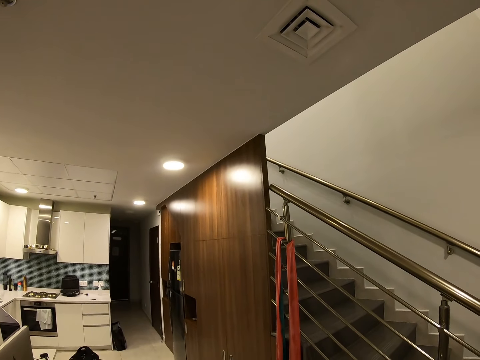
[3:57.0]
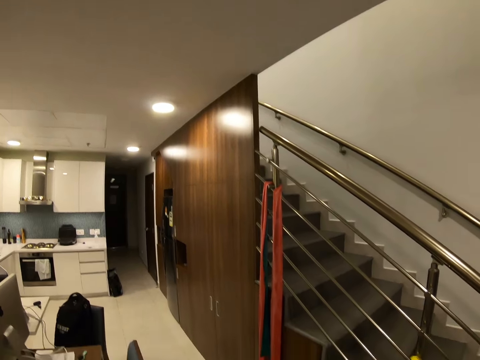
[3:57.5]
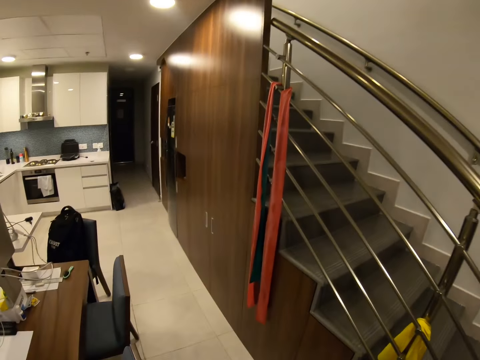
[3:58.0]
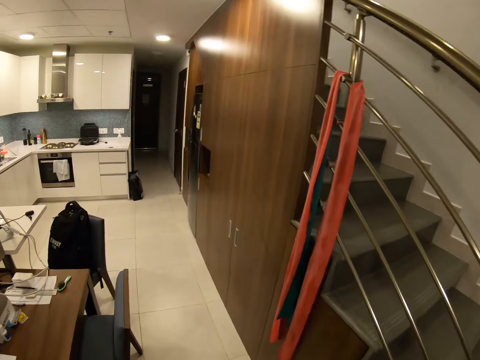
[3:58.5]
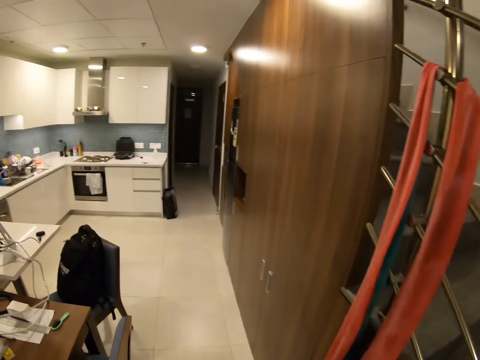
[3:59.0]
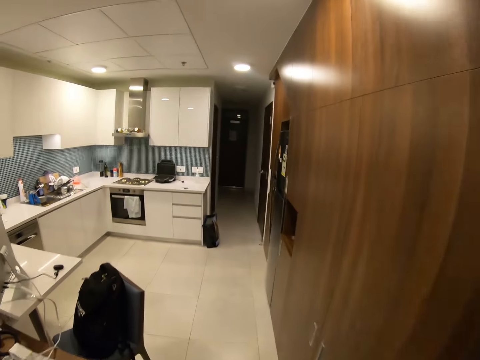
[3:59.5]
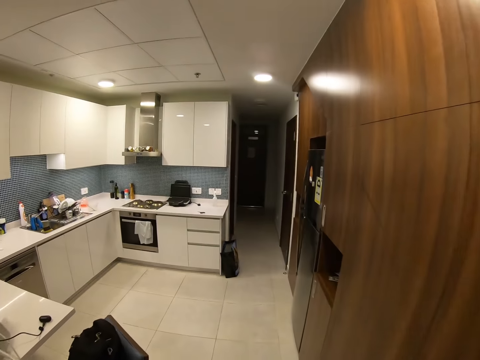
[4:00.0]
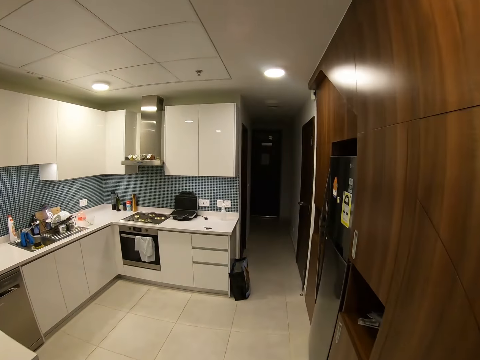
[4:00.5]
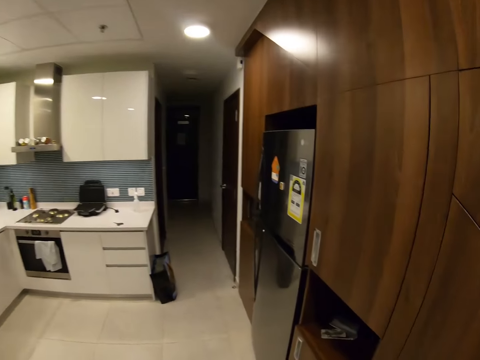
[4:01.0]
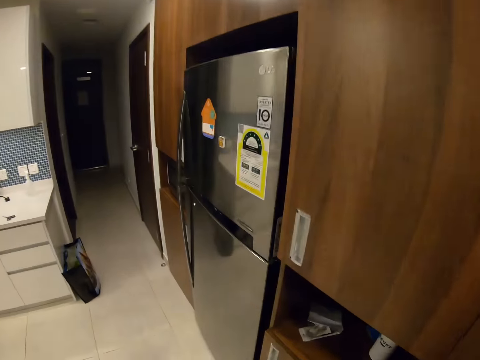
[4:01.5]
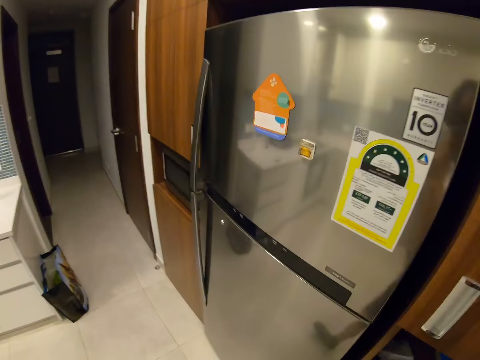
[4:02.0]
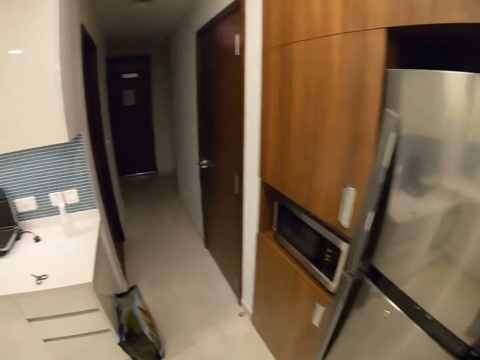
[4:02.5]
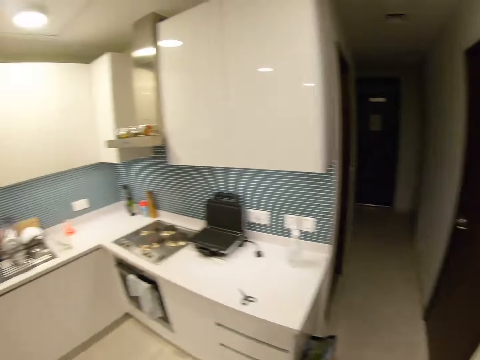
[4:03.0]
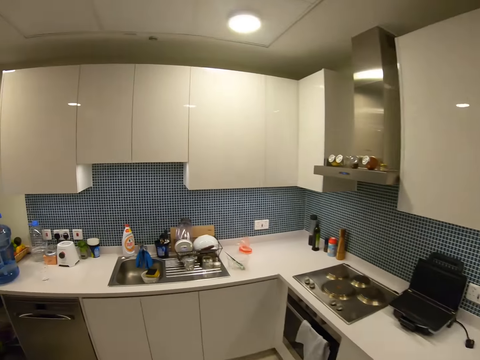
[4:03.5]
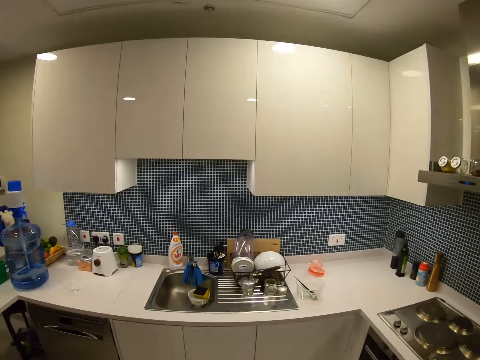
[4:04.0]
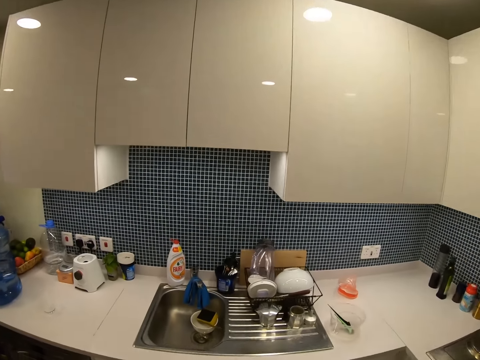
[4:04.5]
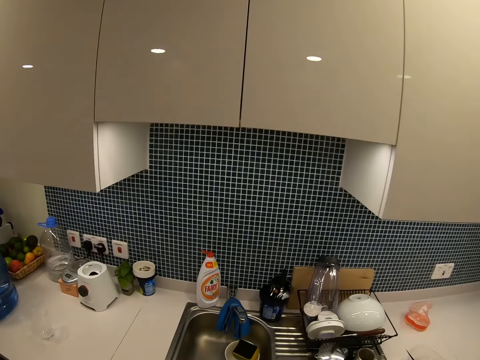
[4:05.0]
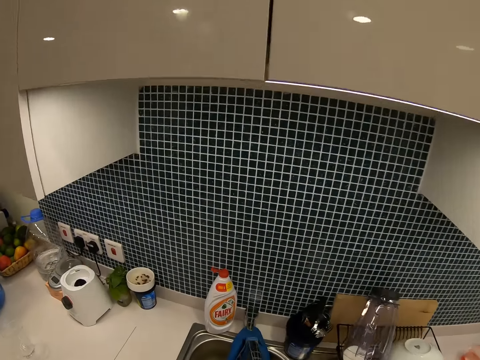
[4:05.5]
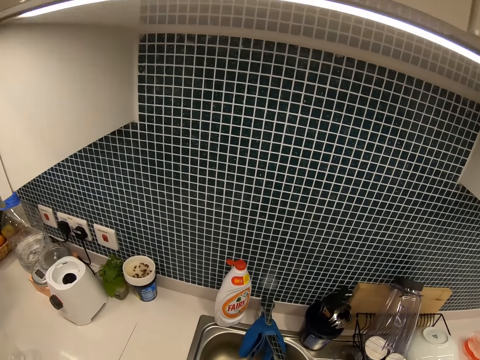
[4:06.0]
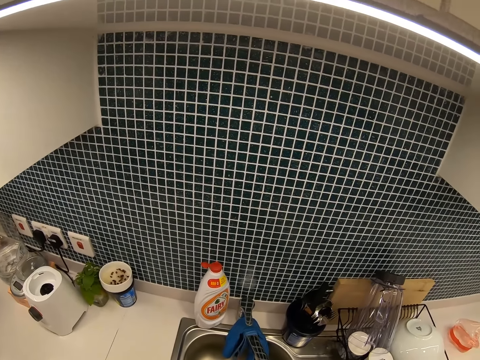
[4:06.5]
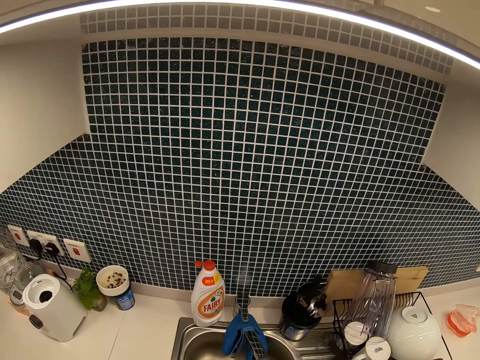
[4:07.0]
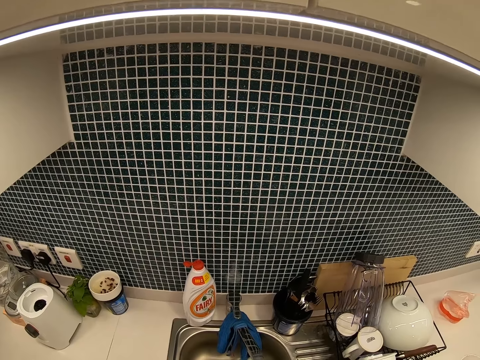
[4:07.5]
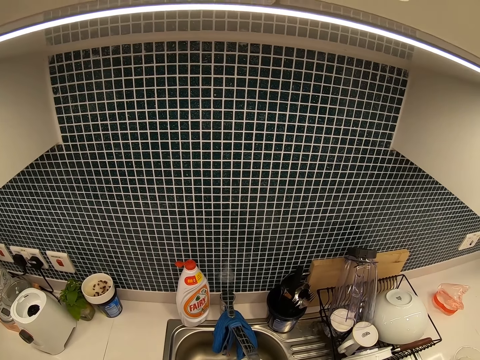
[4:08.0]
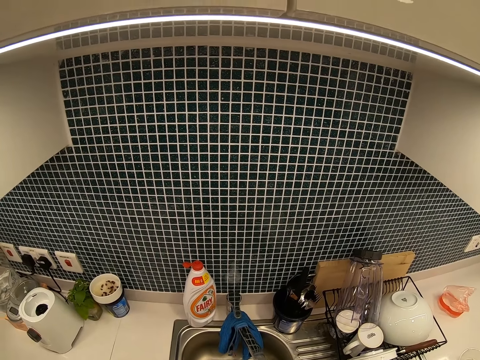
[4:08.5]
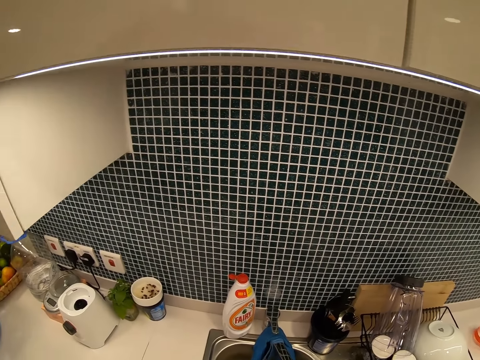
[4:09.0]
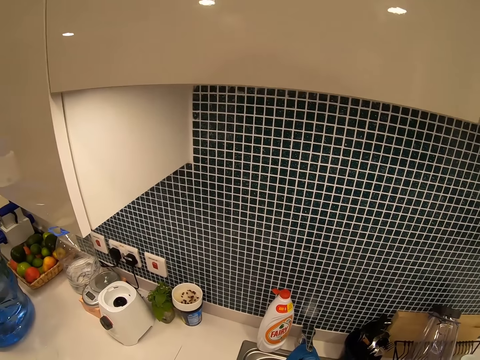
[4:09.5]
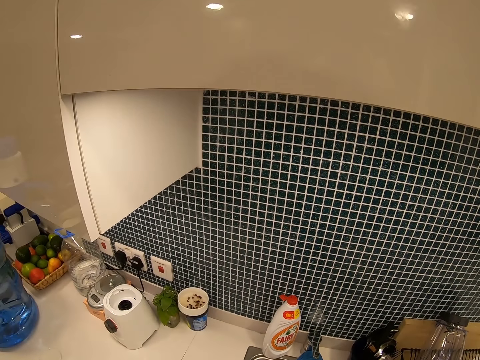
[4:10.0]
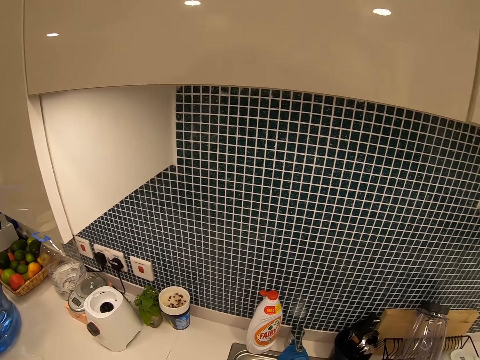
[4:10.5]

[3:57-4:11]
The camera wearer walks to the kitchen. They wash utensils in the kitchen sink.

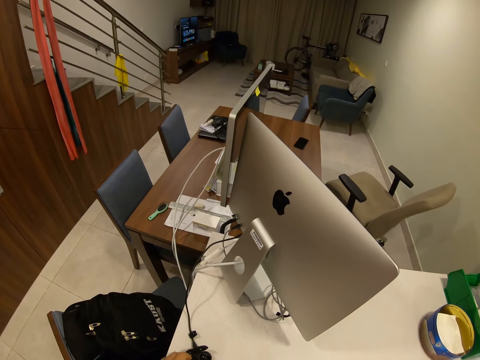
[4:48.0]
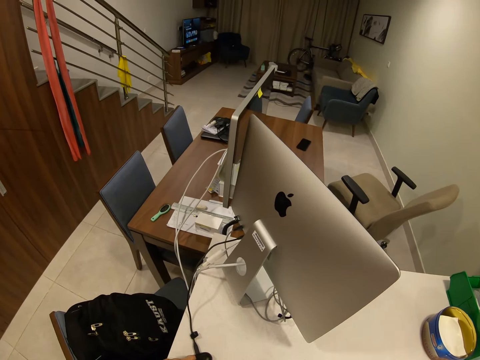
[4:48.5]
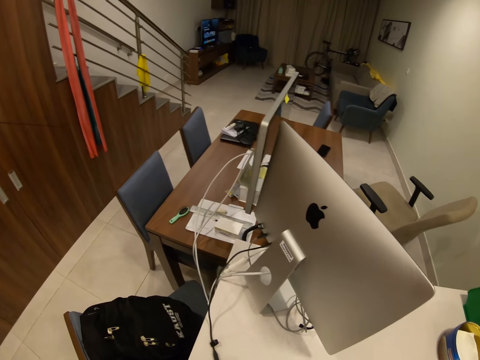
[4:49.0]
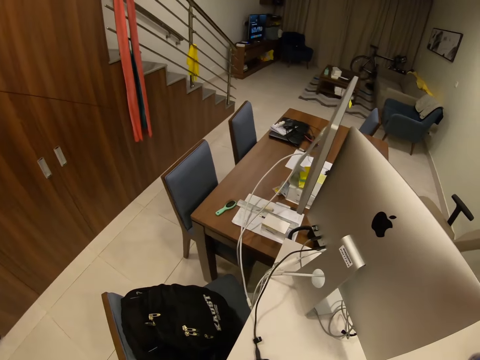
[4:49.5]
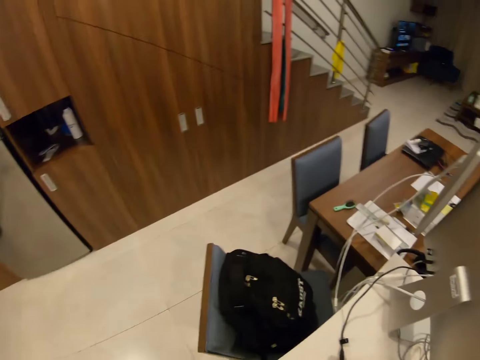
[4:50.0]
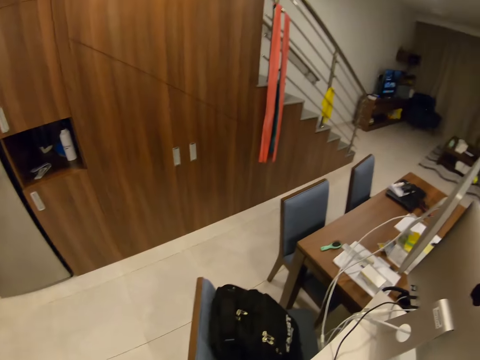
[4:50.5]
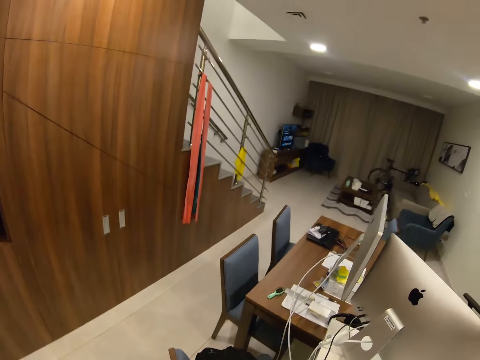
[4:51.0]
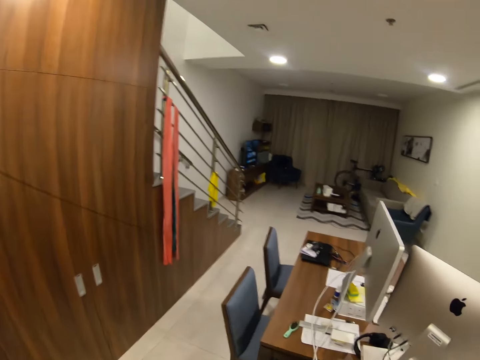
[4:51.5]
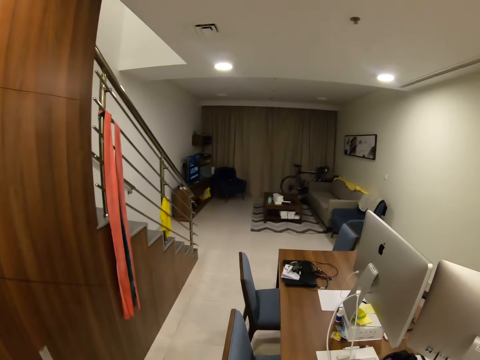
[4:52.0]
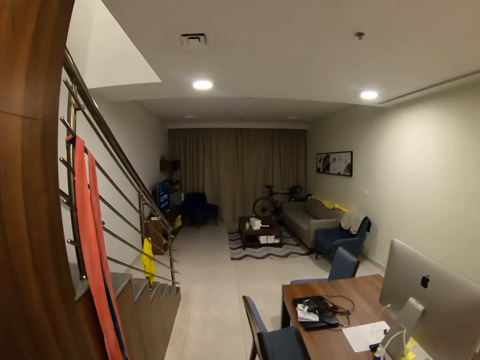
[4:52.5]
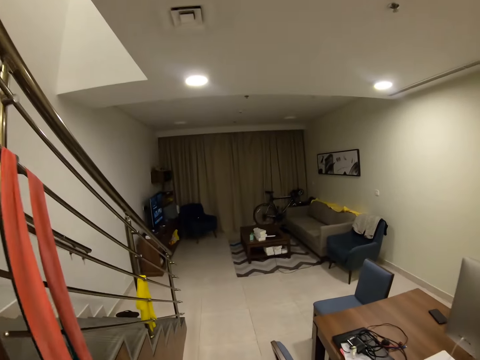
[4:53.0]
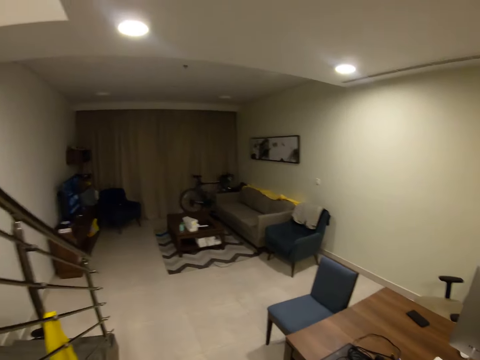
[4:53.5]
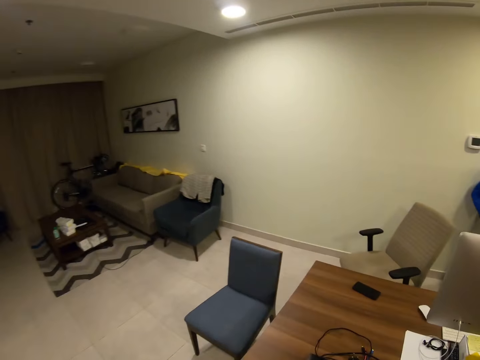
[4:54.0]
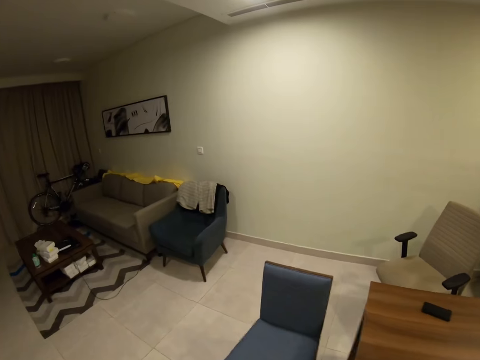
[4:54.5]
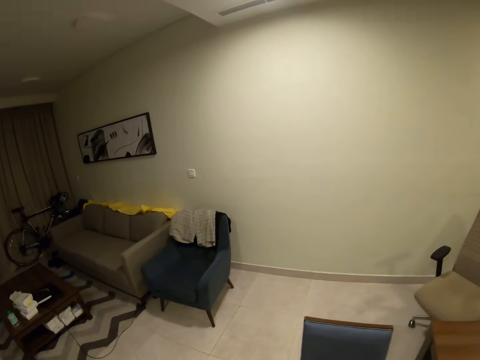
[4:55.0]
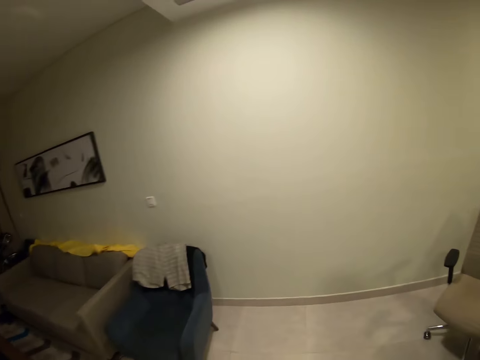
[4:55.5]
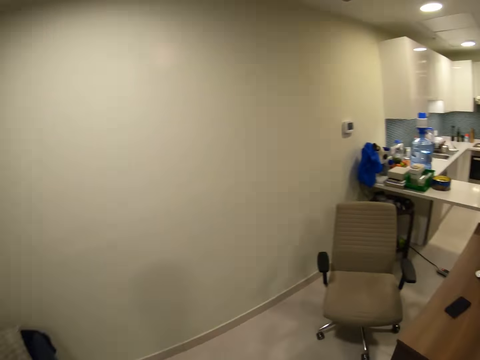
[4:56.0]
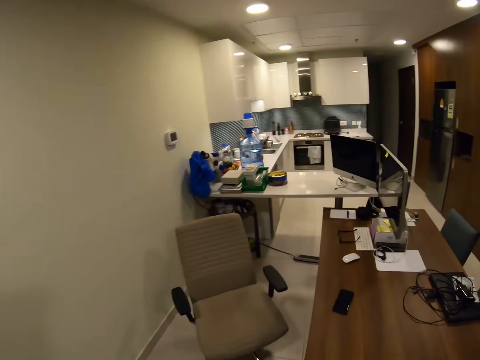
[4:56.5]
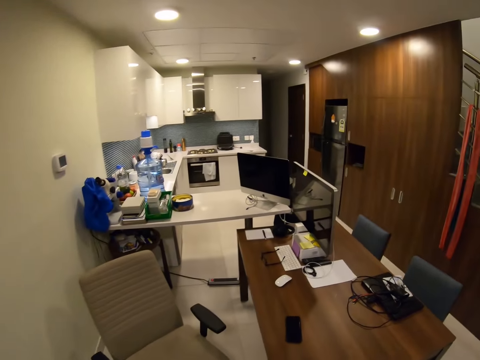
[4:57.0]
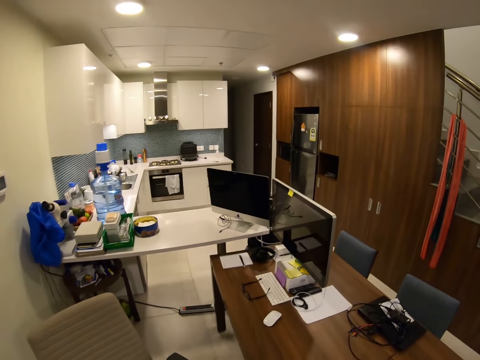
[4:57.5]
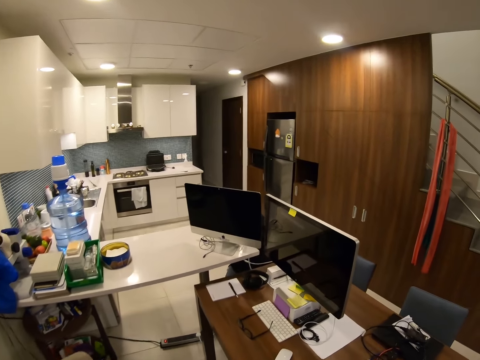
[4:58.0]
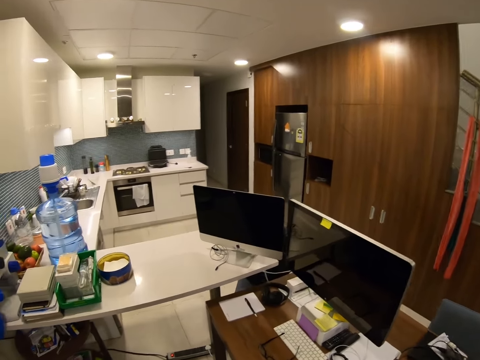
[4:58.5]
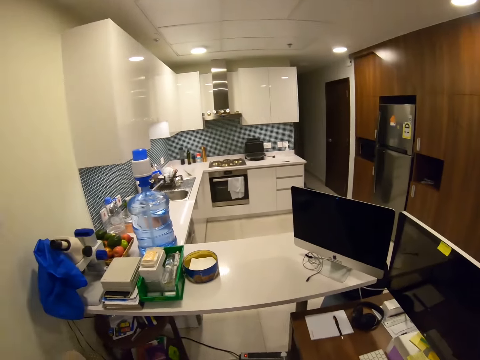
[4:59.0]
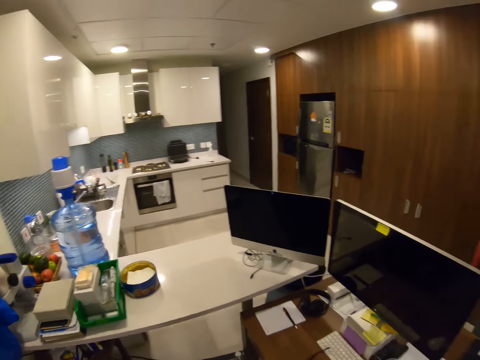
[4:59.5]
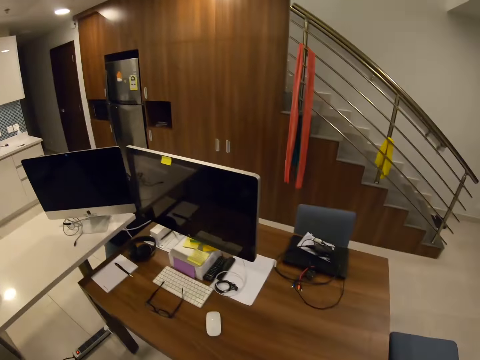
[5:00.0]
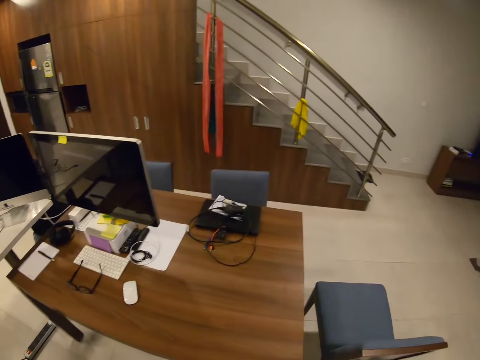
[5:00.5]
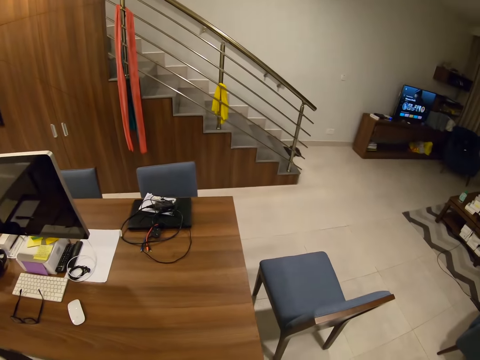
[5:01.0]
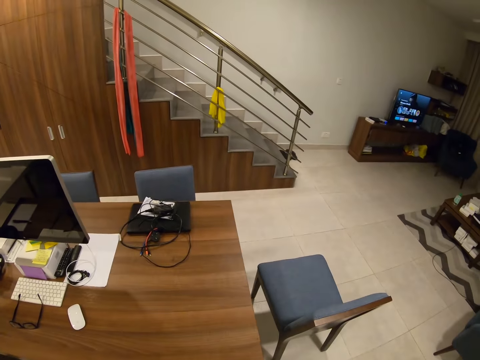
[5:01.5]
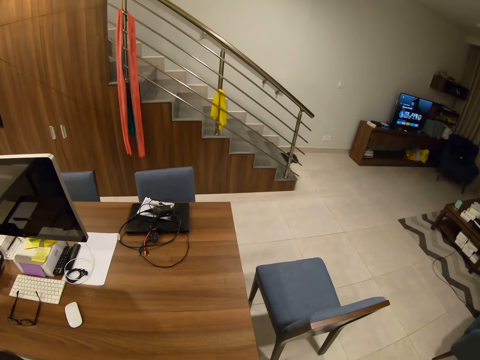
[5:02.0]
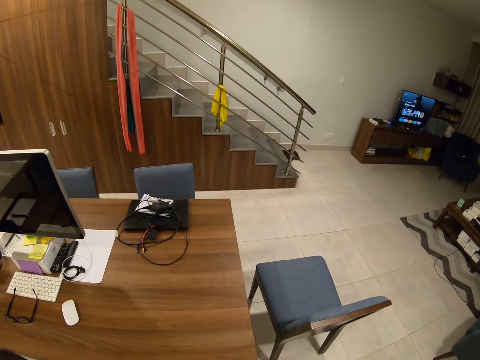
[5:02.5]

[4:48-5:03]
The camera wearer walks to the other side of the bench. They pick up the phone on the table before the bench. They stand beside the table.
